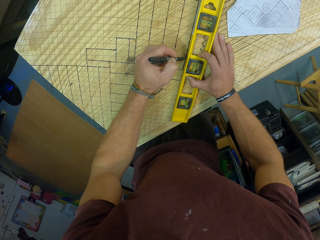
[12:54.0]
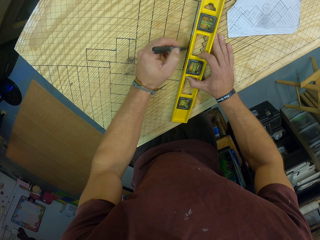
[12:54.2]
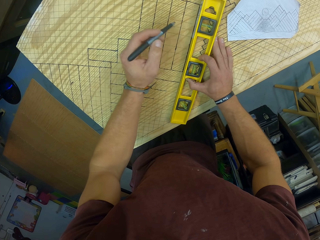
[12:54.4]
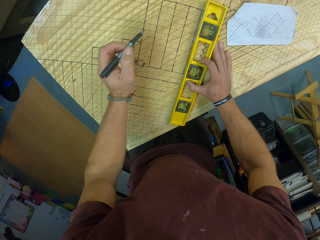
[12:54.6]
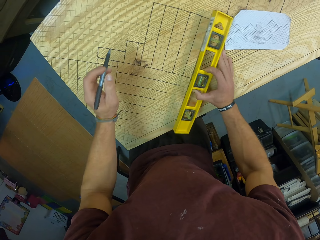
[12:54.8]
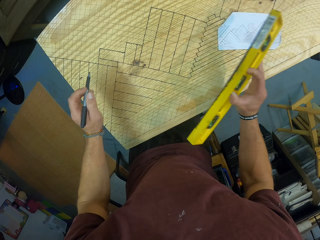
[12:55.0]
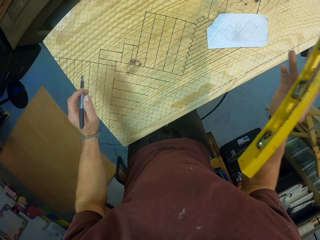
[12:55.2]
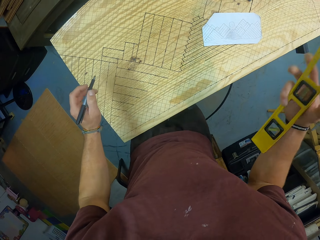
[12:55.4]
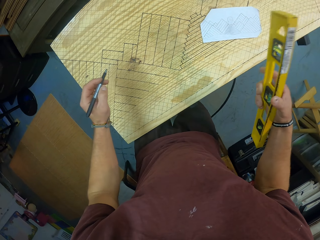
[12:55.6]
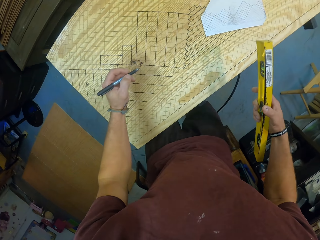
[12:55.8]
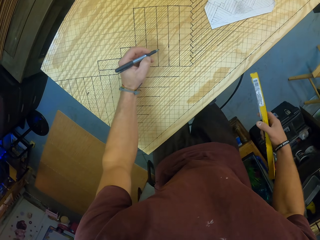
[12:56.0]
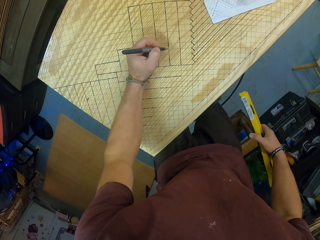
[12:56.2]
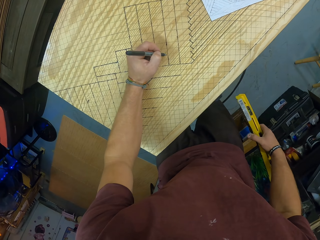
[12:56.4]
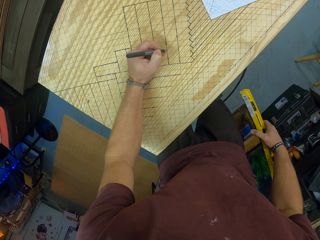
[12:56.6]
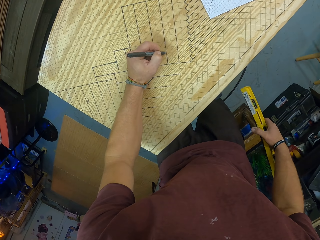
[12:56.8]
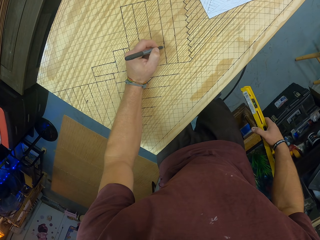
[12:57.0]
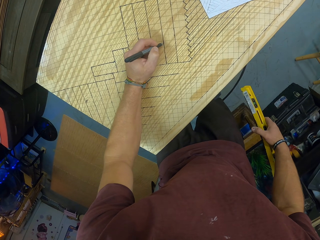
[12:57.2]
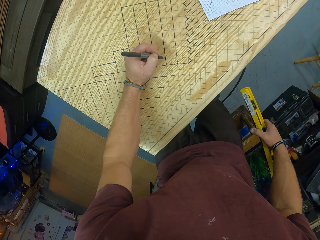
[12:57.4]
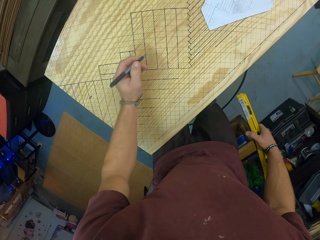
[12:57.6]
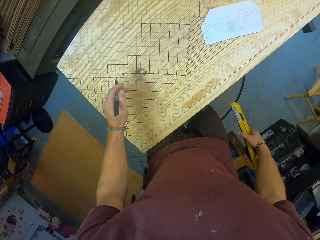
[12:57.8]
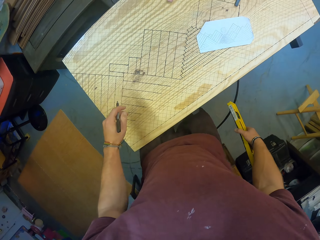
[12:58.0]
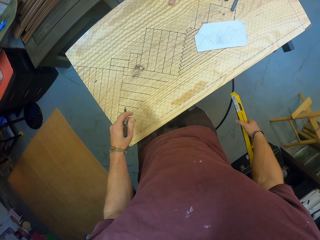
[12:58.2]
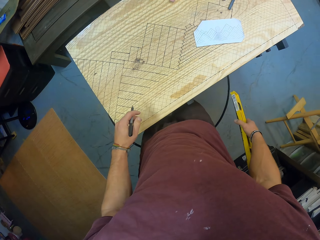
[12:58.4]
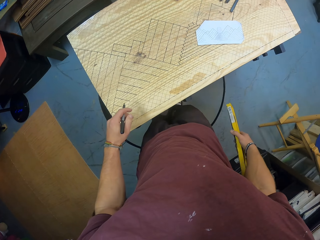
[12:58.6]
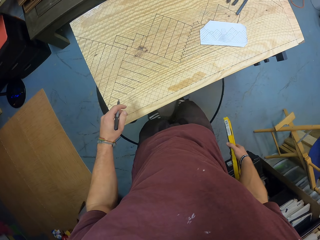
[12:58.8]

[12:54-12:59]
The camera wearer lifts the level from the wooden slab with his right hand. He marks some lines on the wooden slab with the mechanical pen in his left hand.

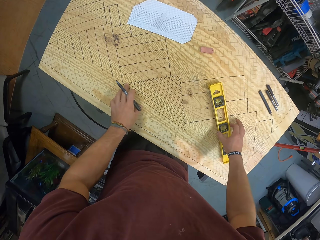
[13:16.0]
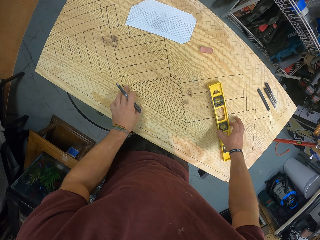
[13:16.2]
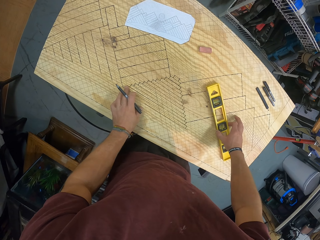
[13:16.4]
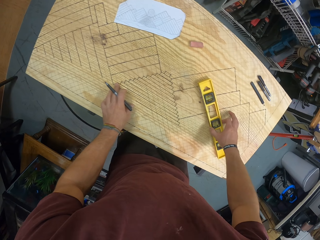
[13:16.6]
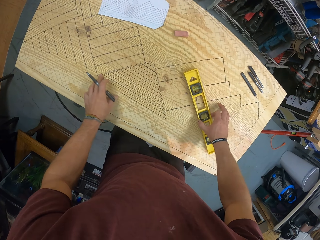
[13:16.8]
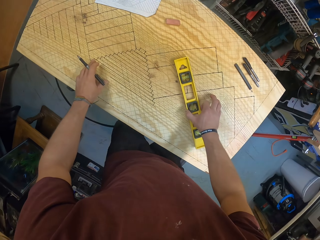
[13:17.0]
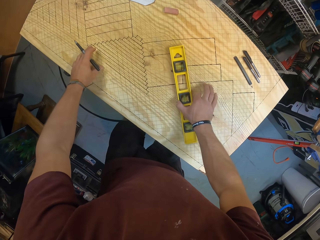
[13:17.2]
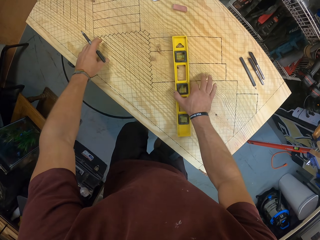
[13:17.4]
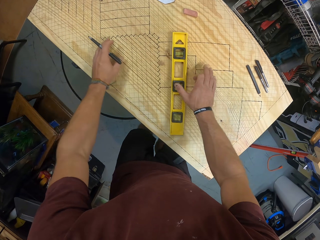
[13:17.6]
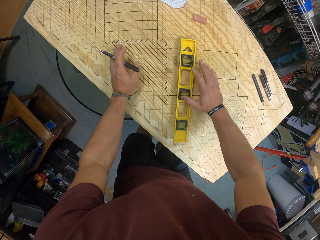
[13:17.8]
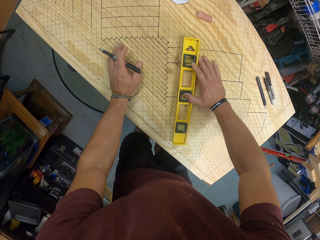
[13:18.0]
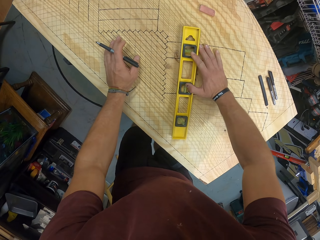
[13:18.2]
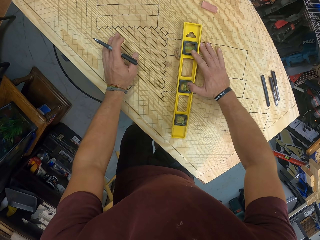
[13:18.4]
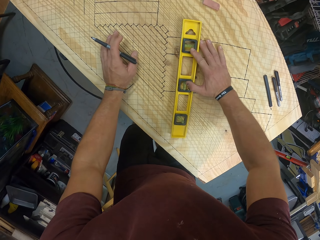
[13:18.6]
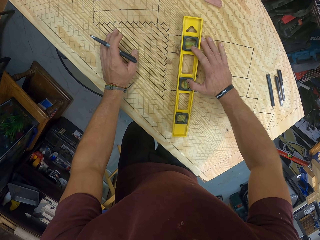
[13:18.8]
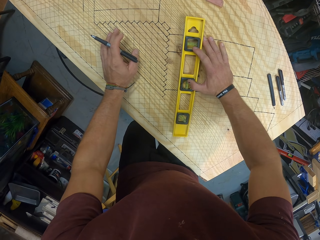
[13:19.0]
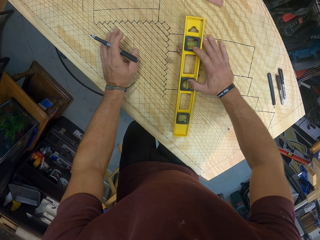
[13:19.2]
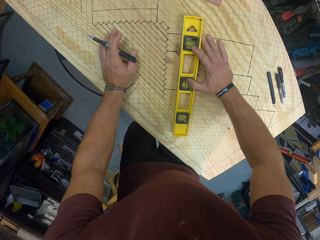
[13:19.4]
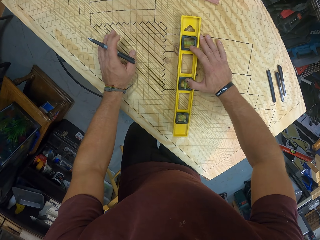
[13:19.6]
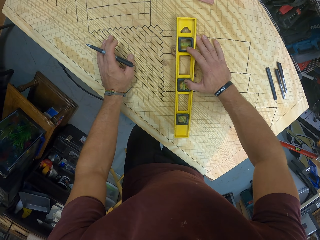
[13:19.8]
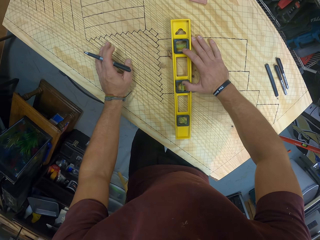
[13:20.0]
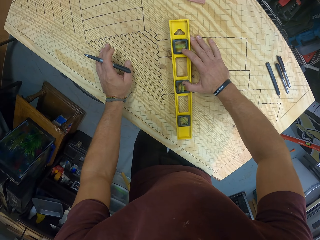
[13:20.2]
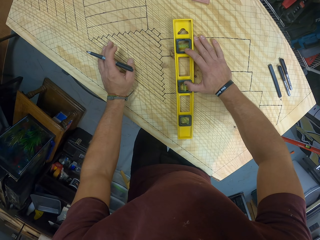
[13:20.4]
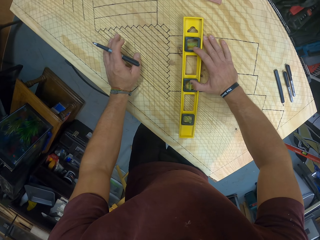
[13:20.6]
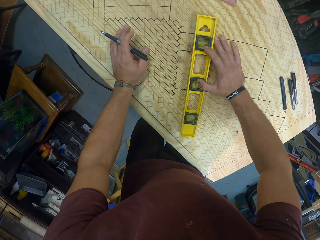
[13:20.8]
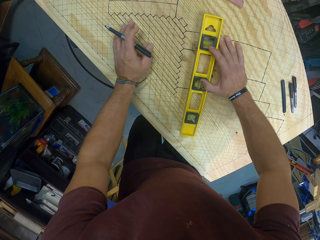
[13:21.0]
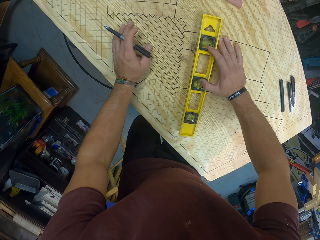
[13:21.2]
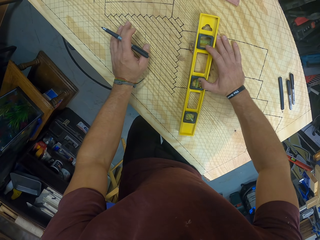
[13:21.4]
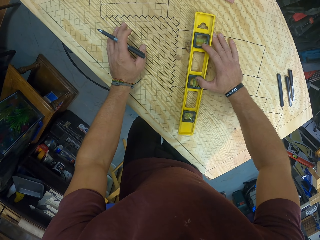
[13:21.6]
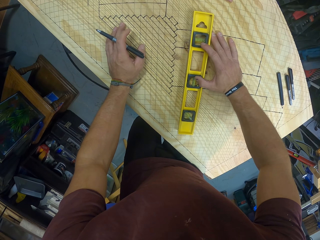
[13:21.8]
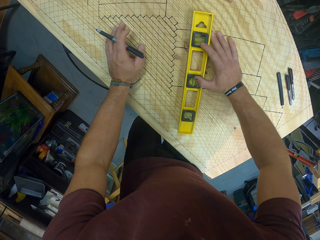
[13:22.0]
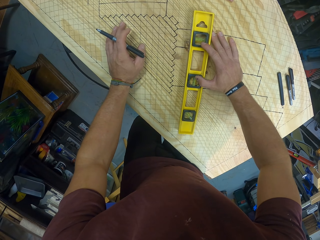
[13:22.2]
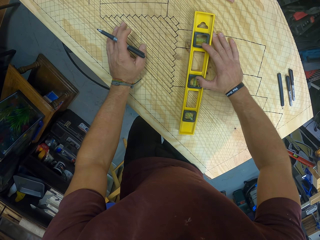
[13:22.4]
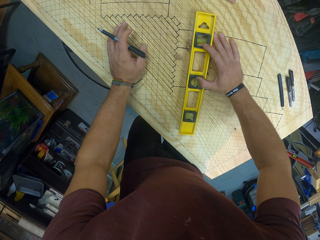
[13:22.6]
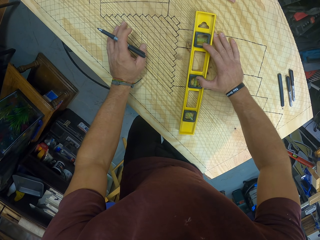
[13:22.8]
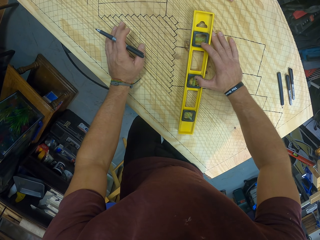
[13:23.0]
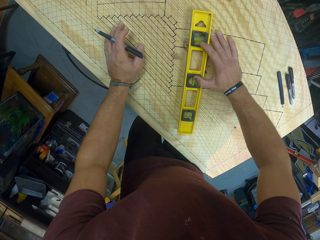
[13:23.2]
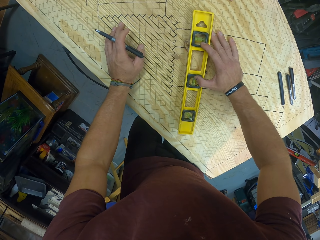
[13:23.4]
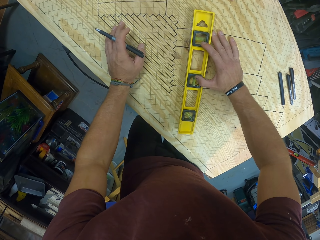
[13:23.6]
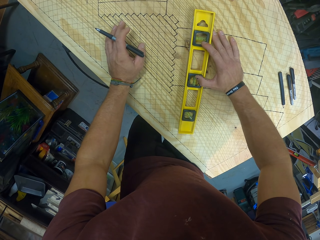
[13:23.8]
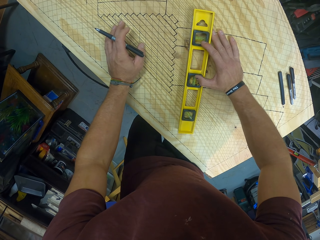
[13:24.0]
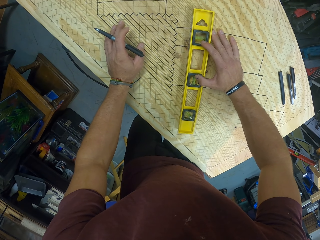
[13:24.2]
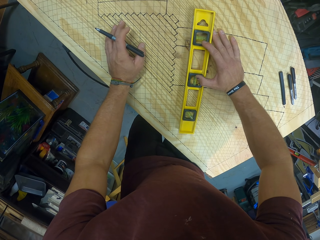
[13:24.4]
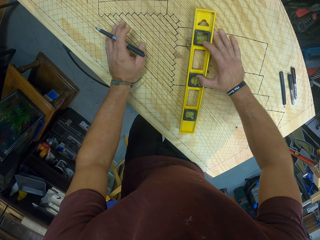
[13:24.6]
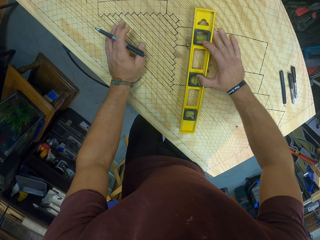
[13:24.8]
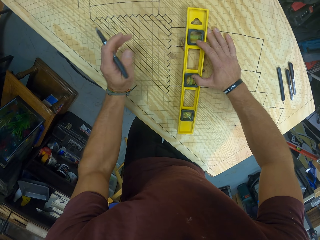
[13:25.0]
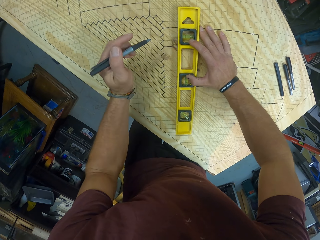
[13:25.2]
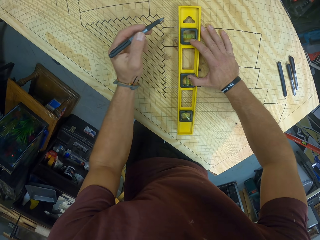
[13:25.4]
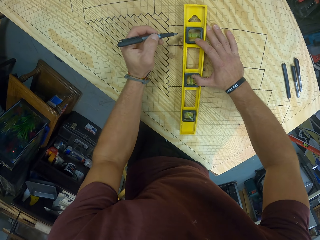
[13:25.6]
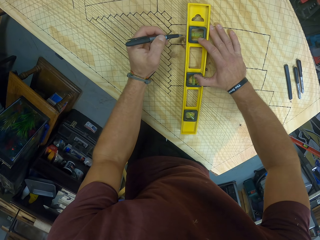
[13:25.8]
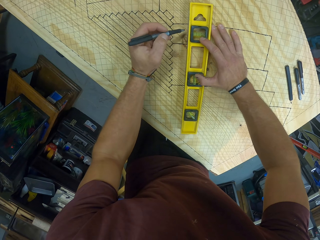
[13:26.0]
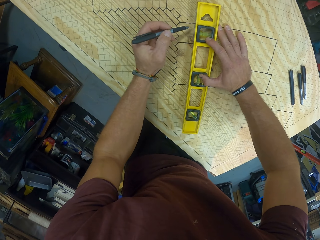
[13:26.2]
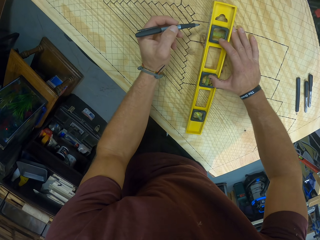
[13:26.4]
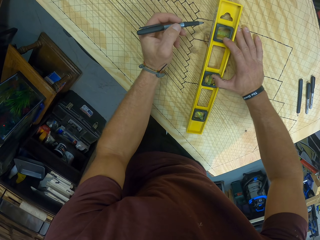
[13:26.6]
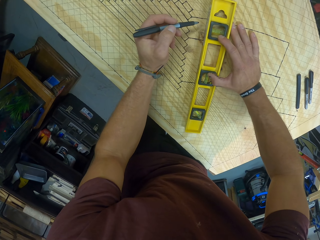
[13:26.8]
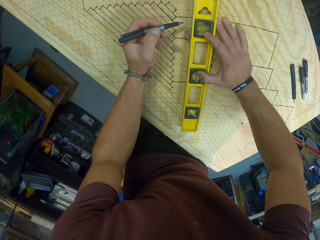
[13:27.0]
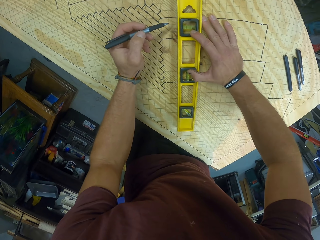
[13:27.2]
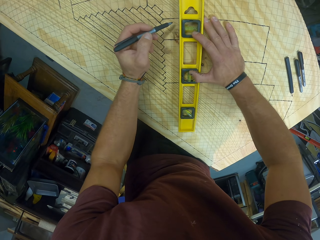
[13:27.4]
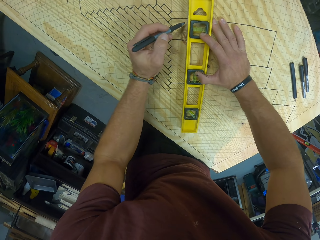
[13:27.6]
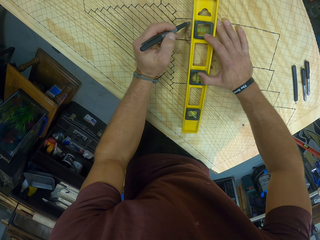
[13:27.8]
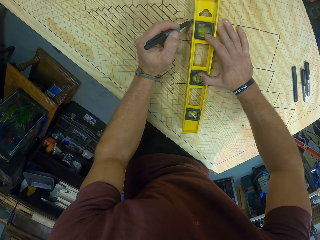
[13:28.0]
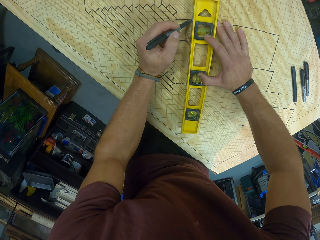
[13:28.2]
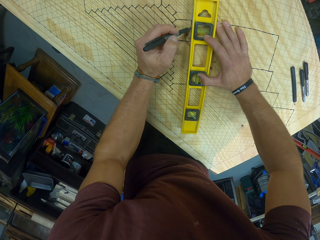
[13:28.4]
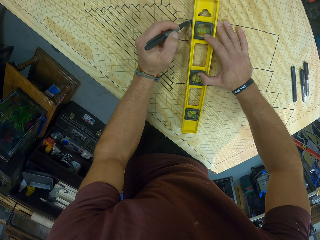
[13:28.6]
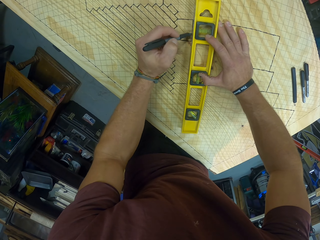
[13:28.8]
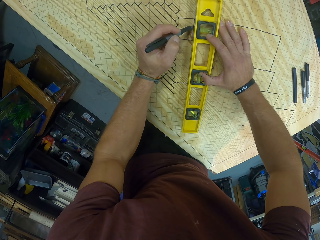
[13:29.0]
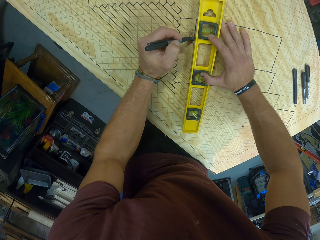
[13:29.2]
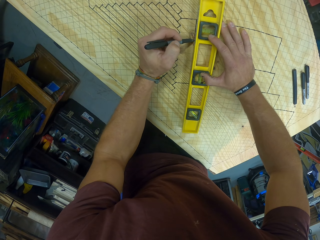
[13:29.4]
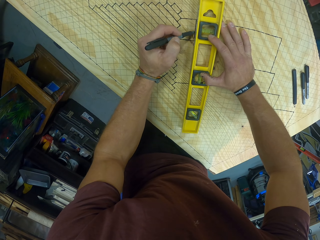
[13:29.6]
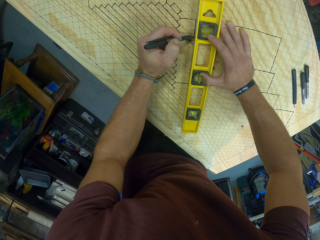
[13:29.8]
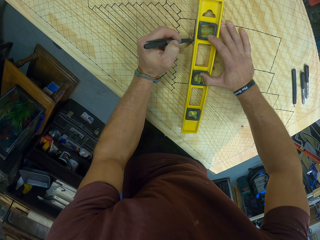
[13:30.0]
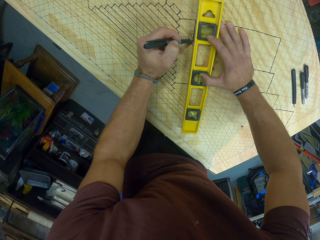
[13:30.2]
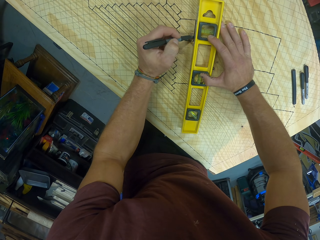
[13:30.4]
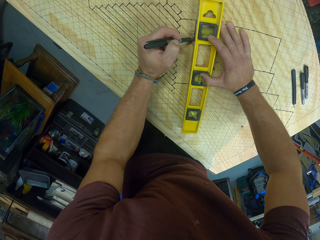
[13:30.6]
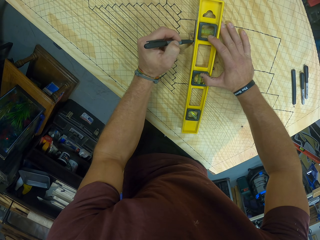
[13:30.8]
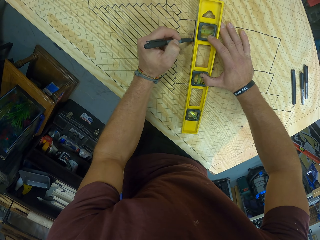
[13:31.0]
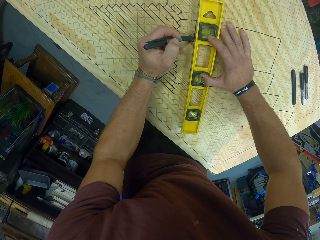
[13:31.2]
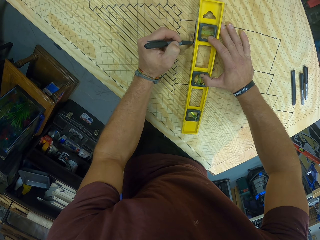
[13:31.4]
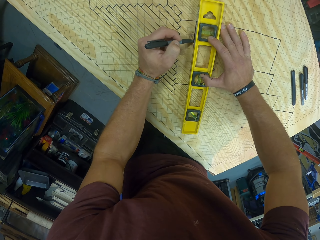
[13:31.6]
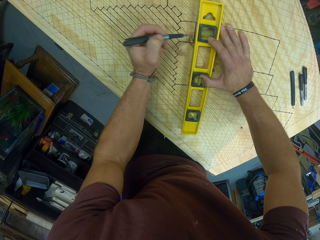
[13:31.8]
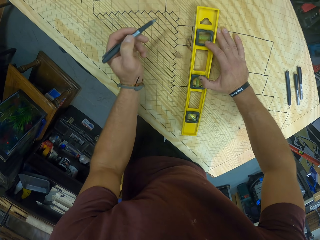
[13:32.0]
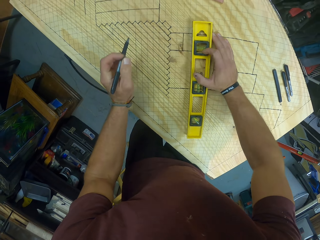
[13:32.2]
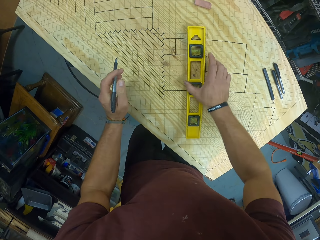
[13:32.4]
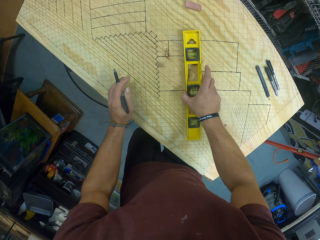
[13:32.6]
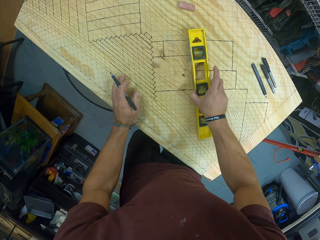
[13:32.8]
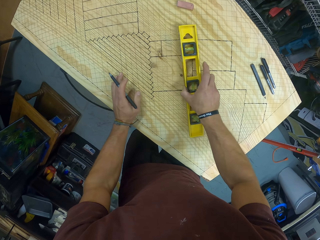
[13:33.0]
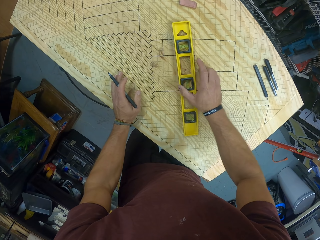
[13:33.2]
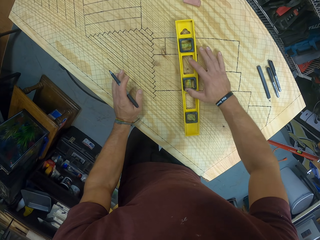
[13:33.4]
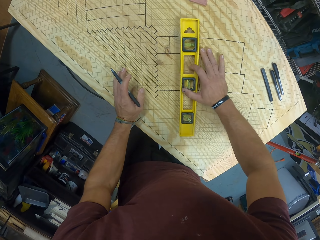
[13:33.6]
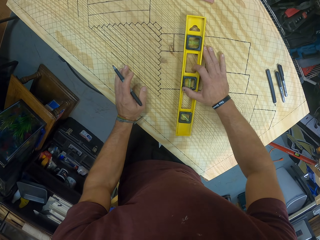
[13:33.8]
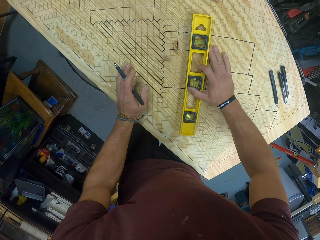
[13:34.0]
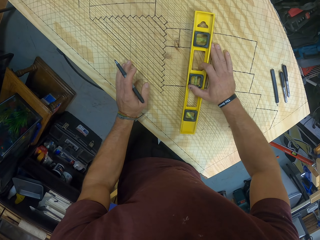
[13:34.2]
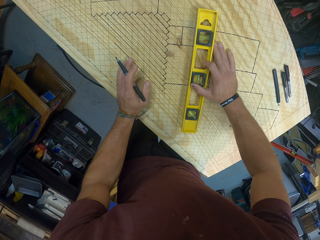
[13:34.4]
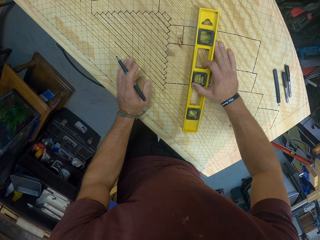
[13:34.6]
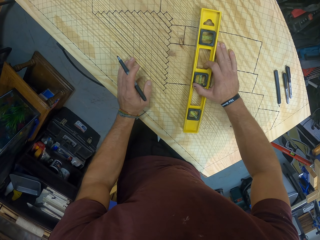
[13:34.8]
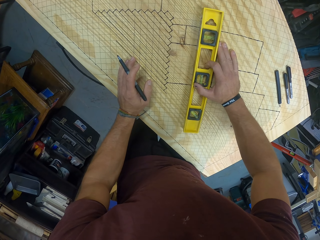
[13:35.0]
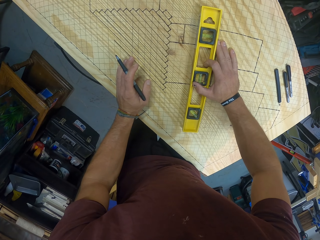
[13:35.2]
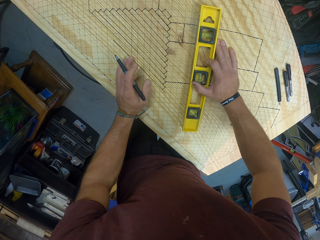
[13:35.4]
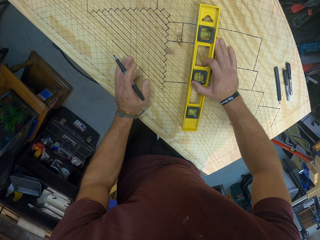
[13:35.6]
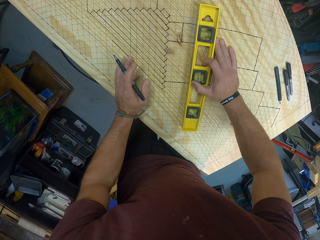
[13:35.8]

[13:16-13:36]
The camera wearer positions the level properly on the wooden slab with his right hand. He measures the board with the construction level ruler. He marks some lines on the wooden slab with the mechanical pen in his left hand. He adjusts the level on the wooden slab with his right hand. He touches the wooden slab with his left hand.
